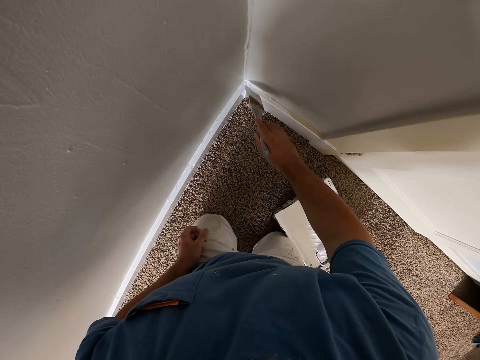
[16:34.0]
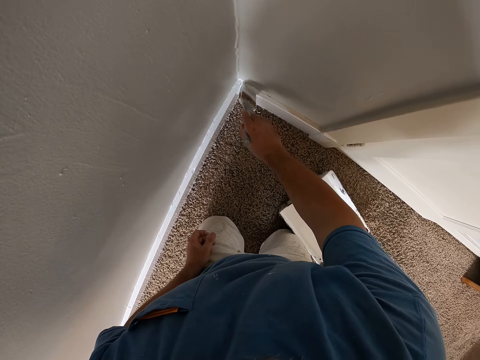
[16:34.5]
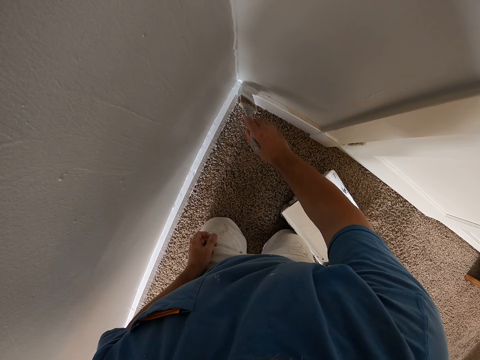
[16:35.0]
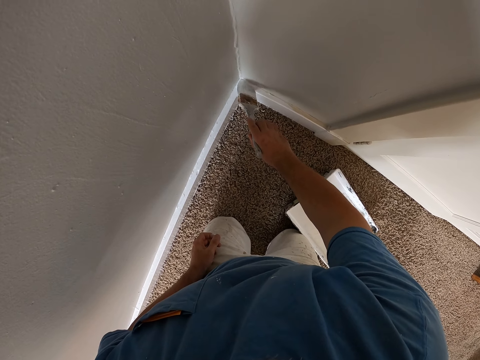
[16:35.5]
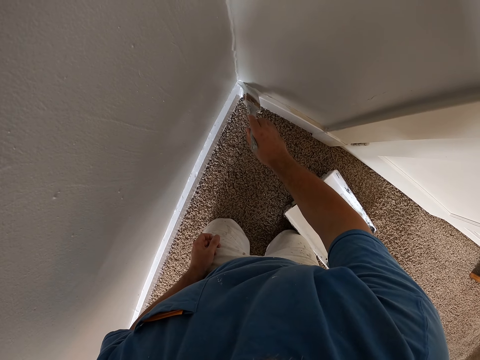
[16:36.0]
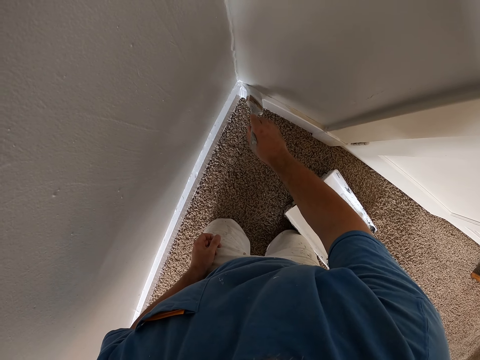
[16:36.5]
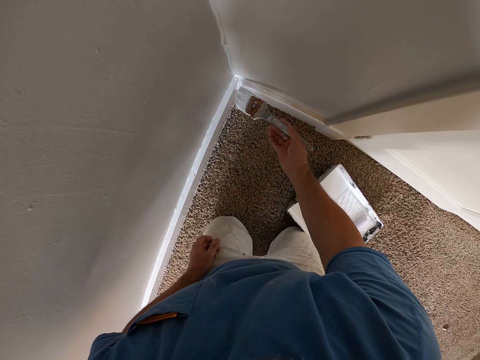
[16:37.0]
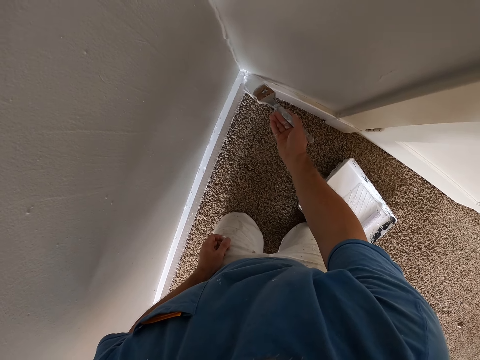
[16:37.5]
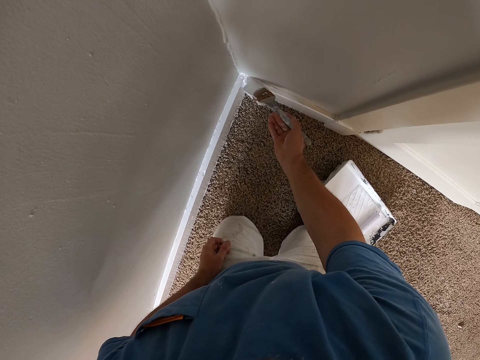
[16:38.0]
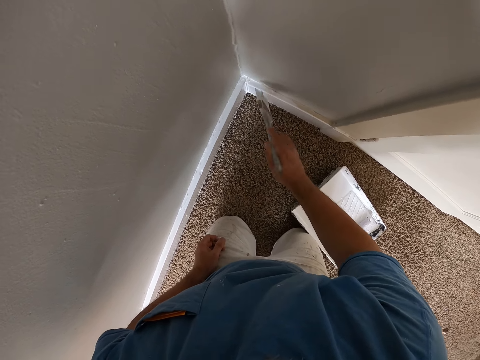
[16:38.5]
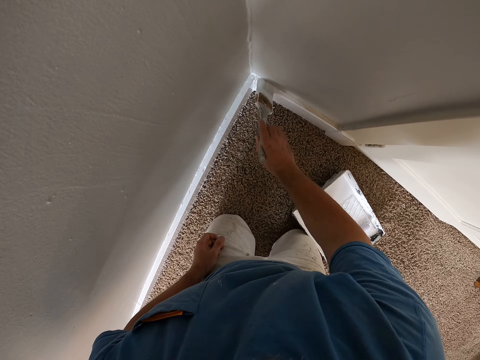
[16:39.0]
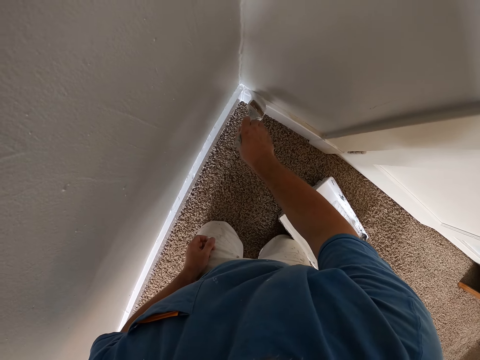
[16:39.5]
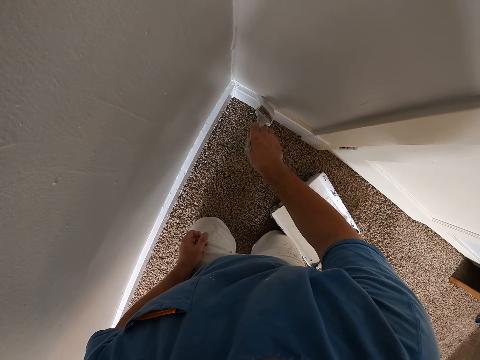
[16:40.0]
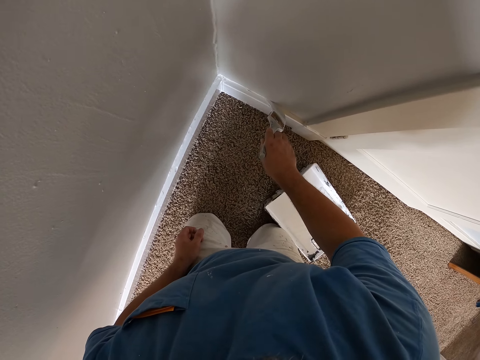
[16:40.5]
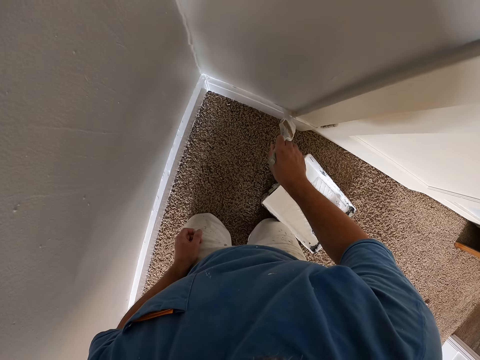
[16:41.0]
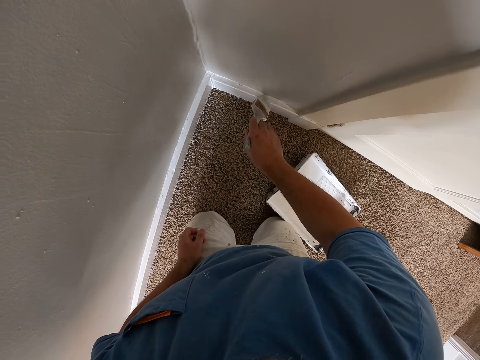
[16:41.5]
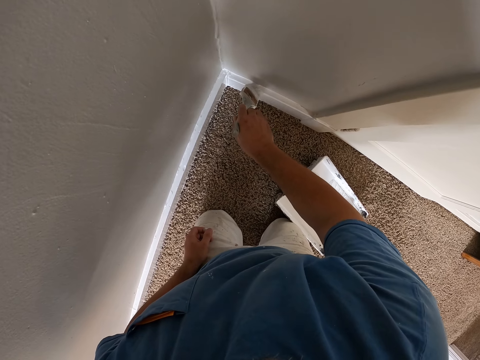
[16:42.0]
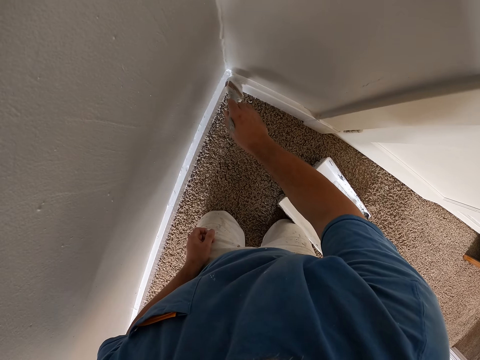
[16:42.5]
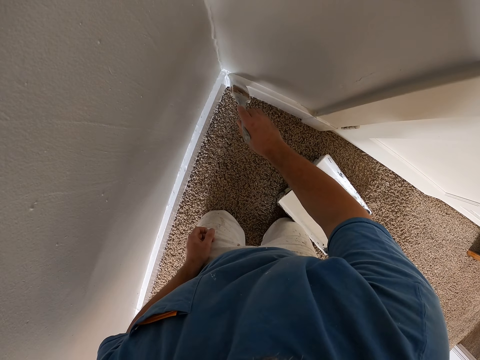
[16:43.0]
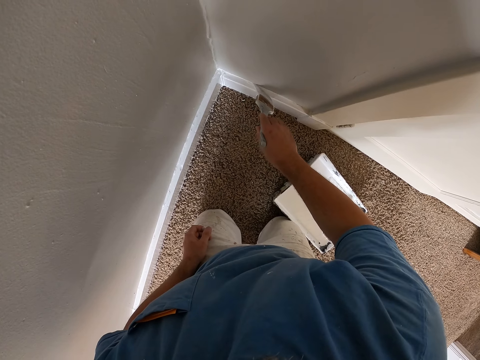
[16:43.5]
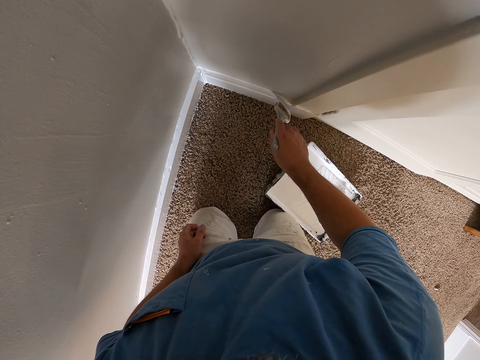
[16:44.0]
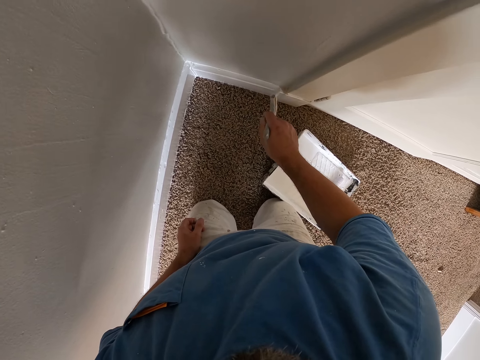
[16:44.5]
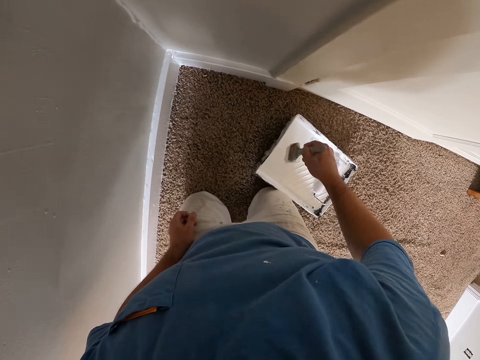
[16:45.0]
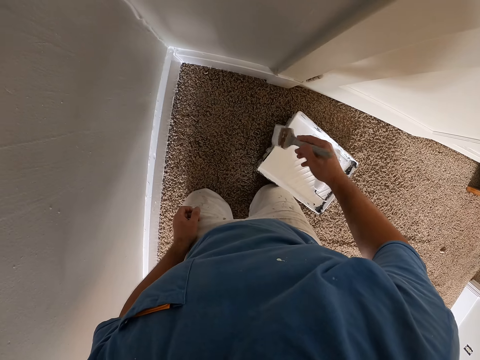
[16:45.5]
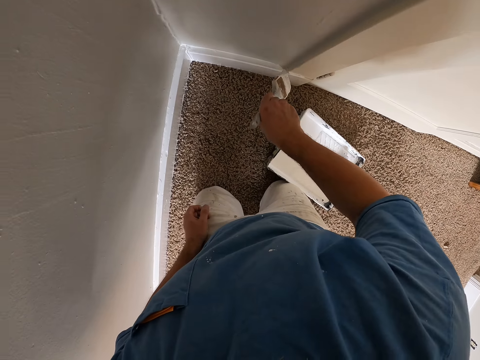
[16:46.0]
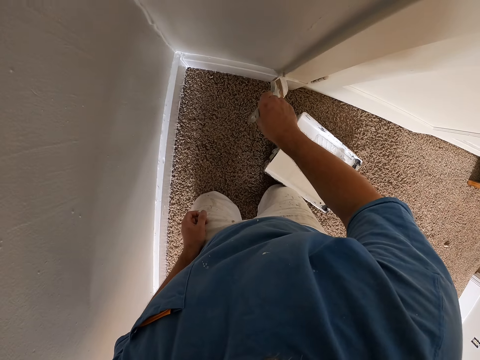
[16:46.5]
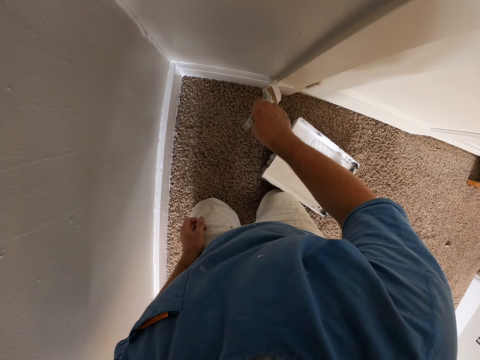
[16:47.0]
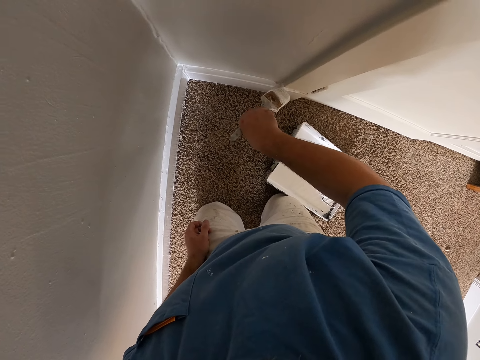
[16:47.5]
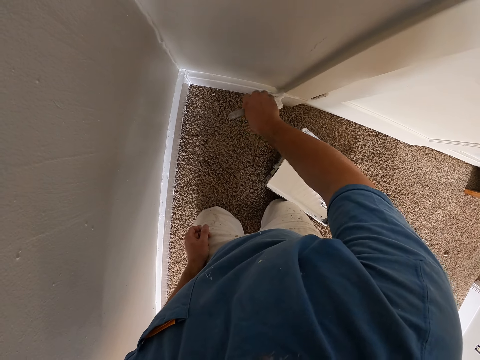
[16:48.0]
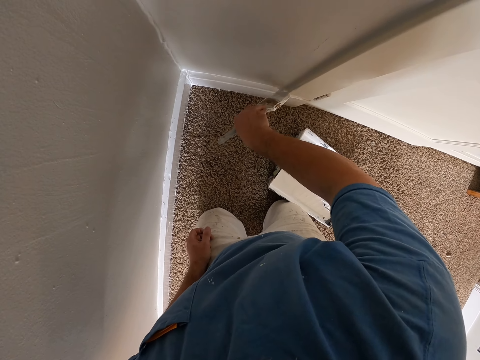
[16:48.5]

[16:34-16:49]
The camera wearer paints a baseboard with a paint brush. They scoop paint with the paint brush on a paint tray on the floor. They paint the baseboard with the paint brush.

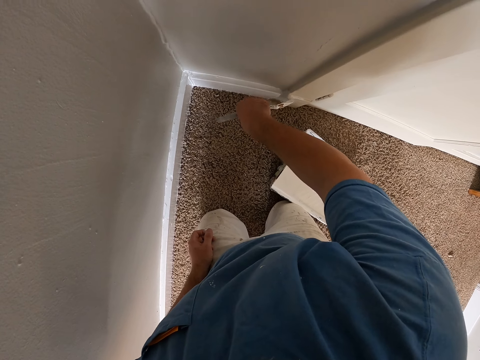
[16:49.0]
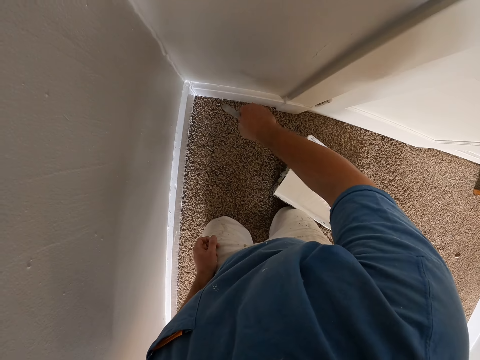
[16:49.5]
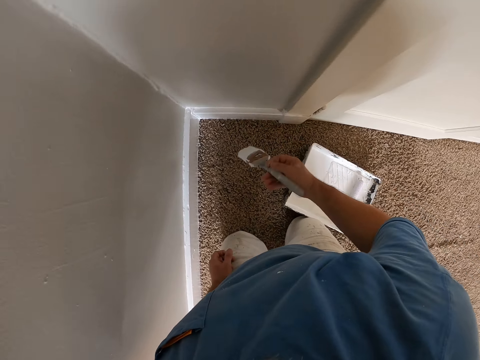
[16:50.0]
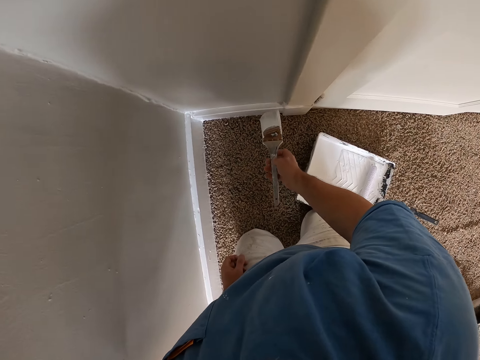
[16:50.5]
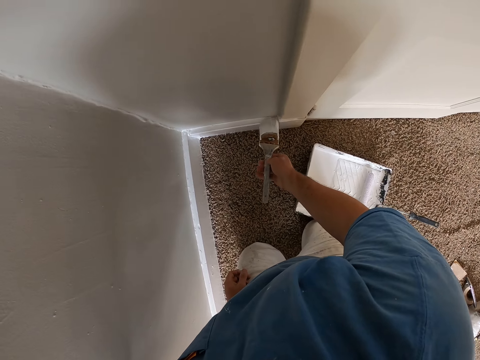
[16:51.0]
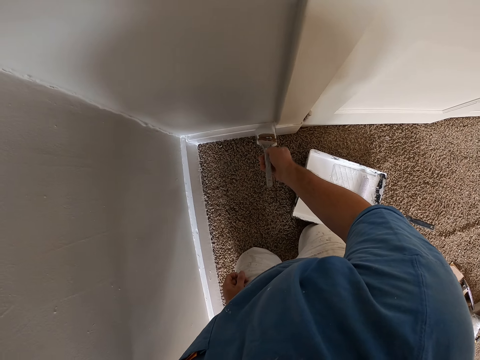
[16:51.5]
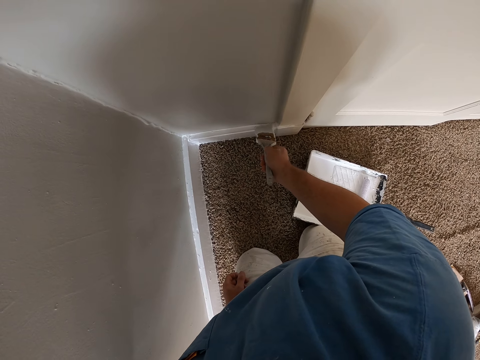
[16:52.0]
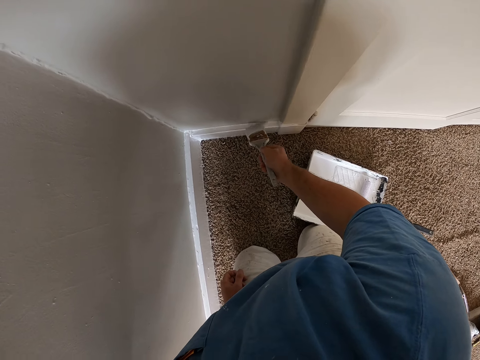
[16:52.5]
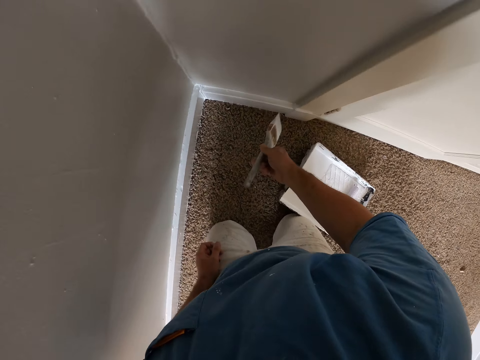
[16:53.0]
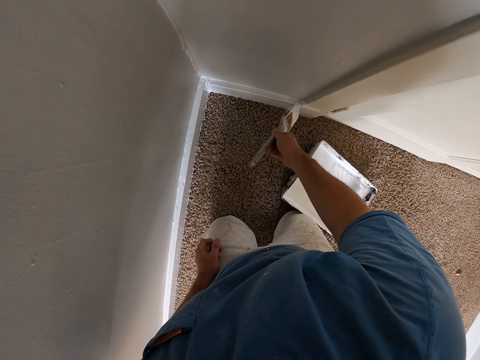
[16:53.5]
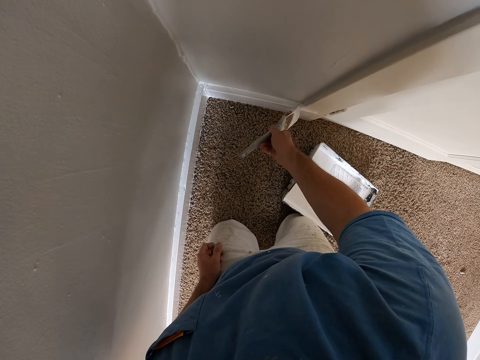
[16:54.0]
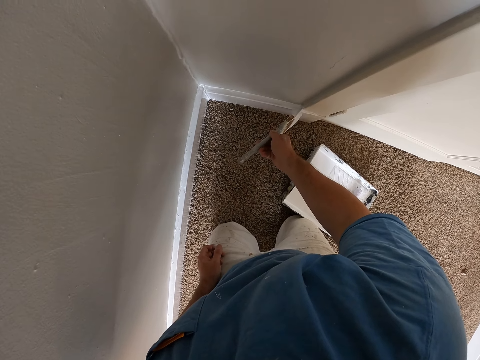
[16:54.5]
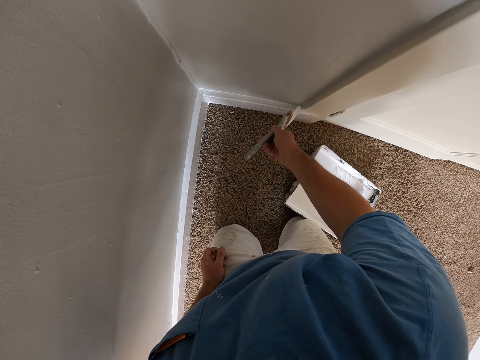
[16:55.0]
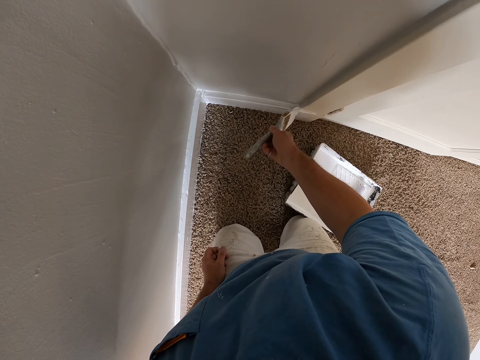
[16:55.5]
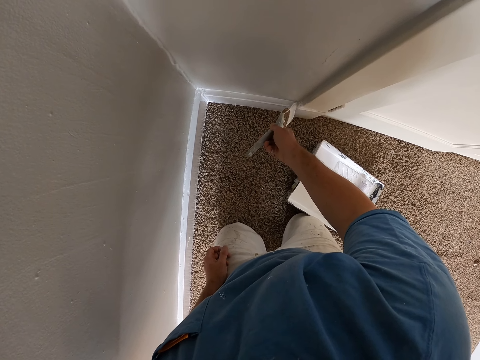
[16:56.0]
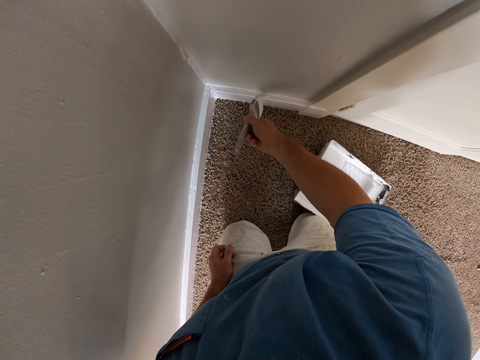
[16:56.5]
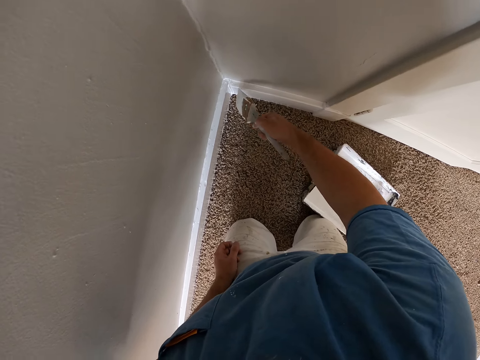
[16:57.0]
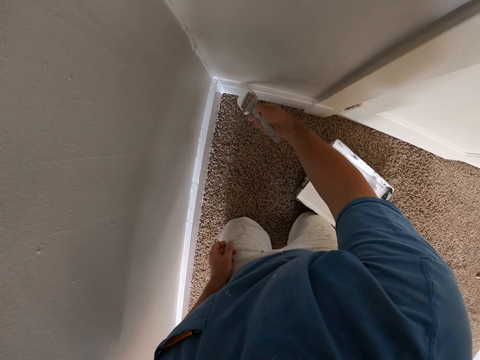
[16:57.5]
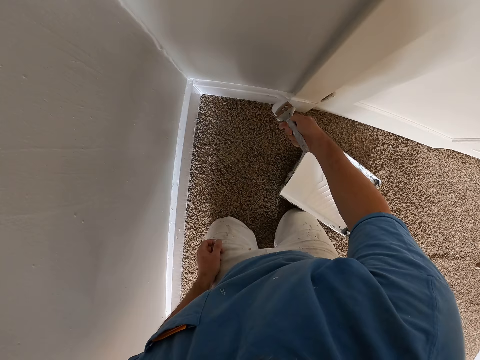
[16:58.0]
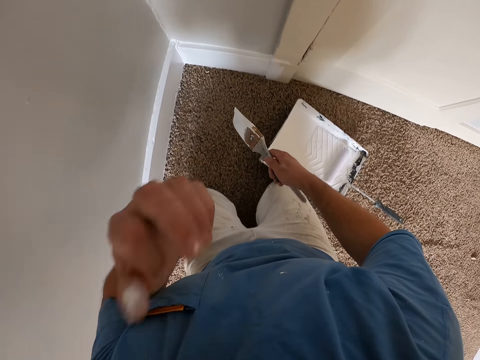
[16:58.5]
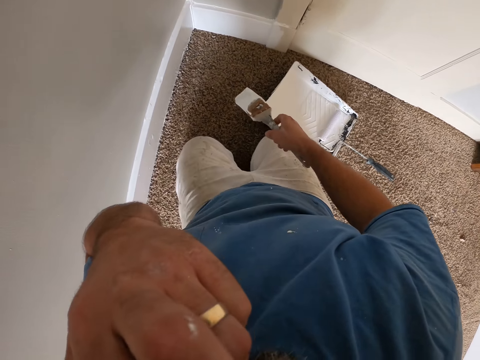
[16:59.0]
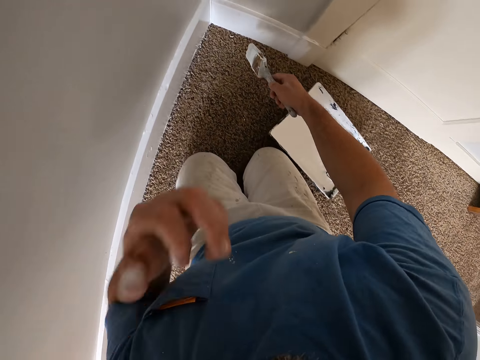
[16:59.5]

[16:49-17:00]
The camera wearer flips a paint brush with a hand. He paints a baseboard with the paint brush. He touches his glasses. He moves up his hand.
